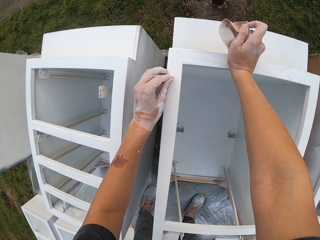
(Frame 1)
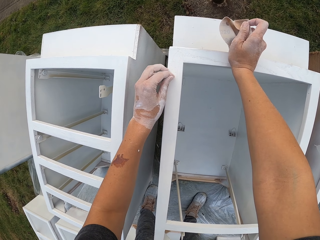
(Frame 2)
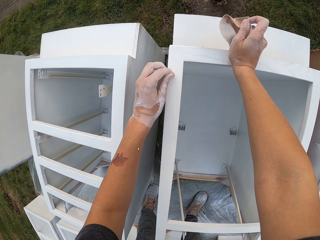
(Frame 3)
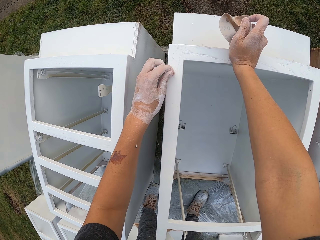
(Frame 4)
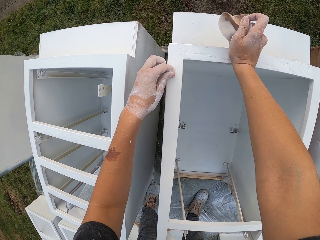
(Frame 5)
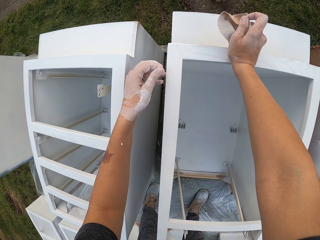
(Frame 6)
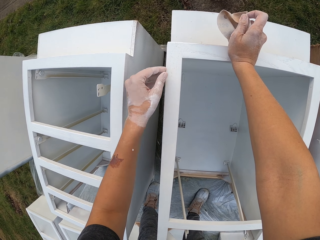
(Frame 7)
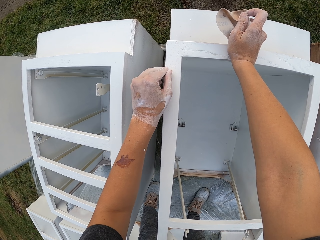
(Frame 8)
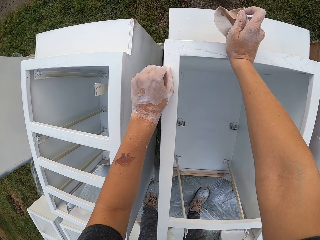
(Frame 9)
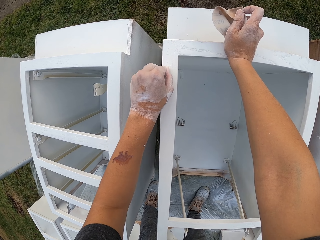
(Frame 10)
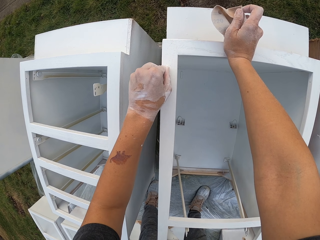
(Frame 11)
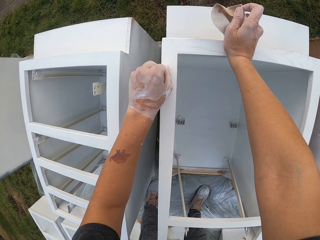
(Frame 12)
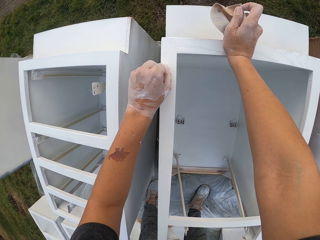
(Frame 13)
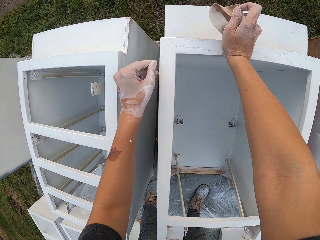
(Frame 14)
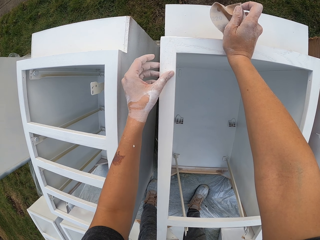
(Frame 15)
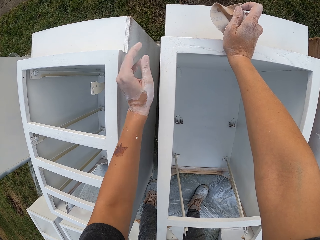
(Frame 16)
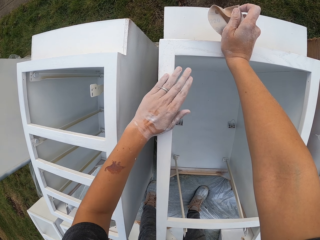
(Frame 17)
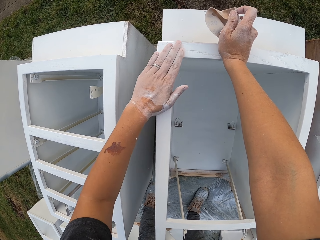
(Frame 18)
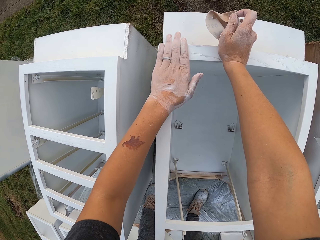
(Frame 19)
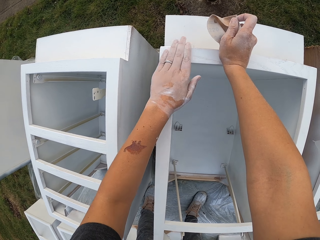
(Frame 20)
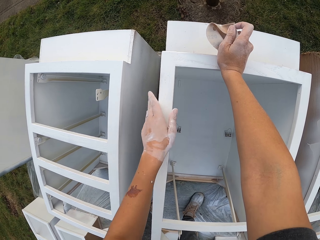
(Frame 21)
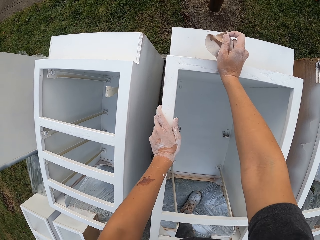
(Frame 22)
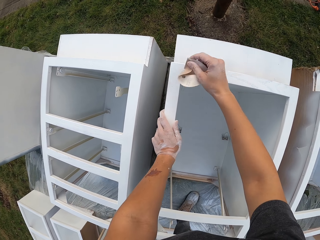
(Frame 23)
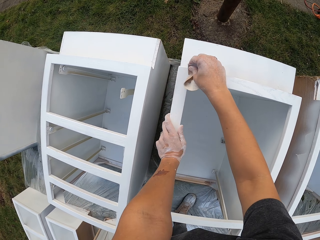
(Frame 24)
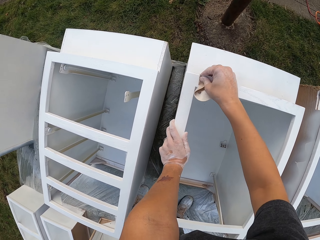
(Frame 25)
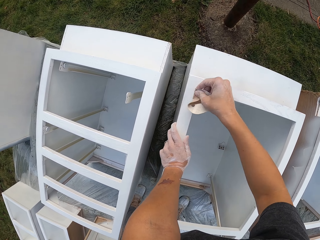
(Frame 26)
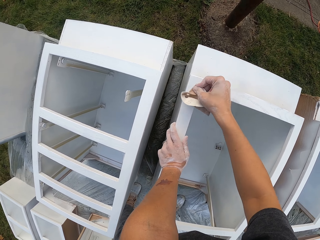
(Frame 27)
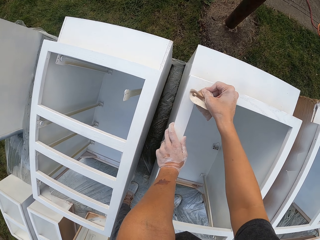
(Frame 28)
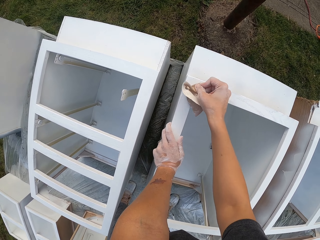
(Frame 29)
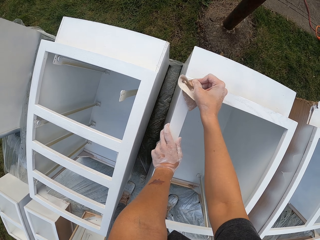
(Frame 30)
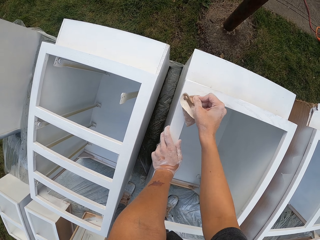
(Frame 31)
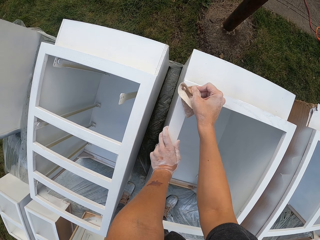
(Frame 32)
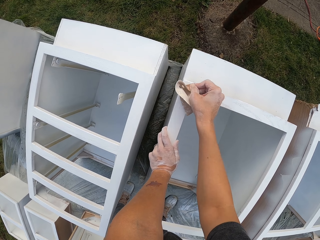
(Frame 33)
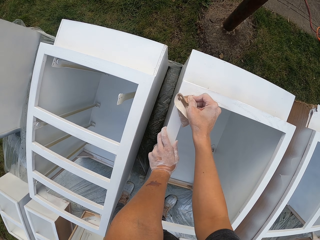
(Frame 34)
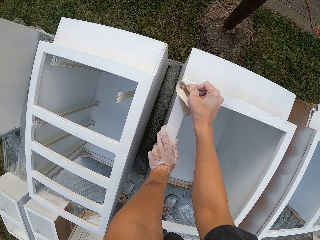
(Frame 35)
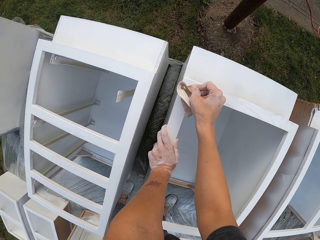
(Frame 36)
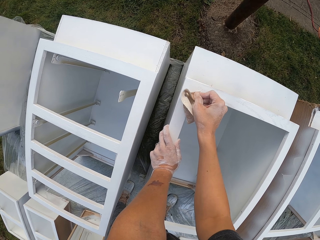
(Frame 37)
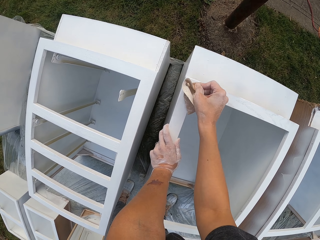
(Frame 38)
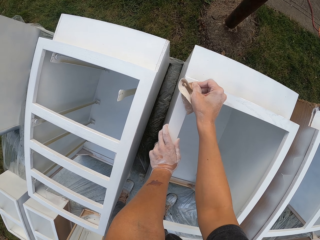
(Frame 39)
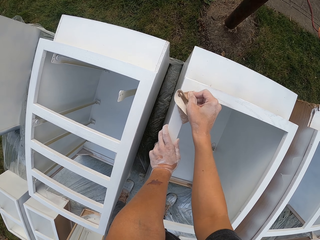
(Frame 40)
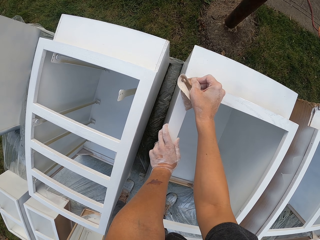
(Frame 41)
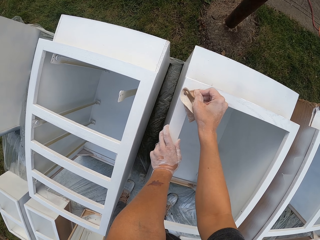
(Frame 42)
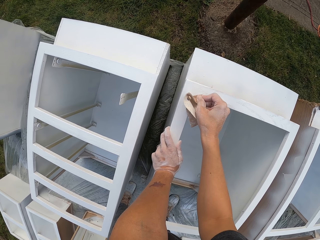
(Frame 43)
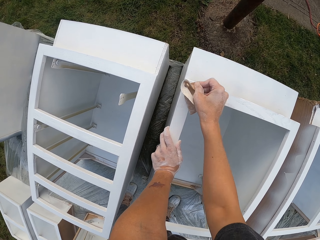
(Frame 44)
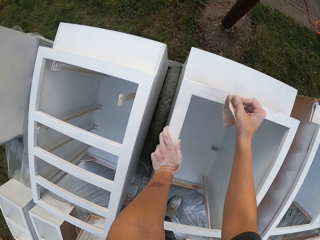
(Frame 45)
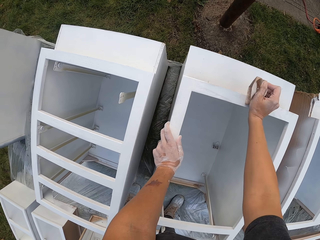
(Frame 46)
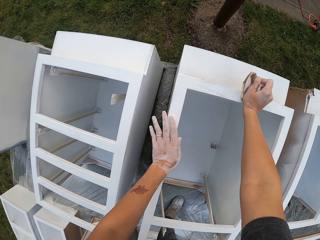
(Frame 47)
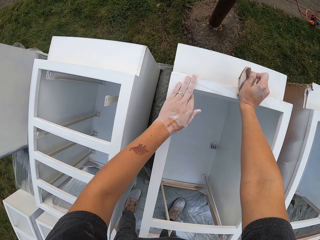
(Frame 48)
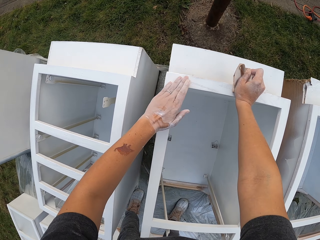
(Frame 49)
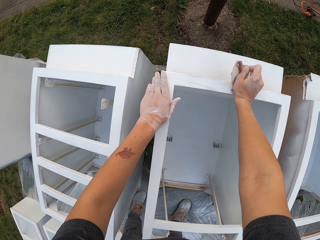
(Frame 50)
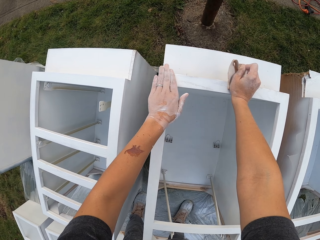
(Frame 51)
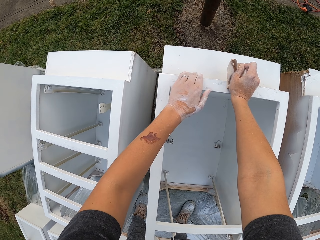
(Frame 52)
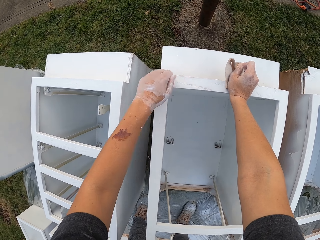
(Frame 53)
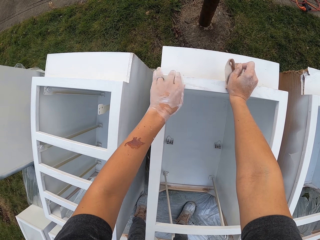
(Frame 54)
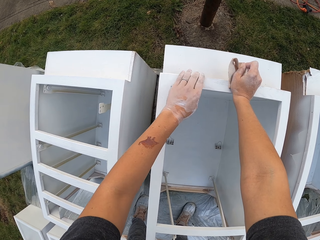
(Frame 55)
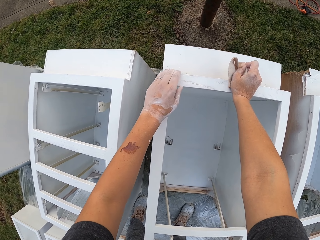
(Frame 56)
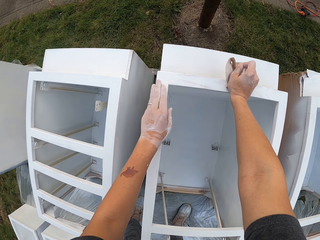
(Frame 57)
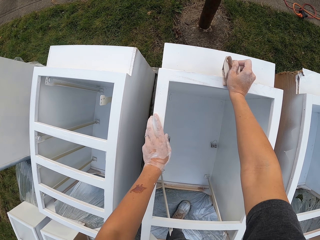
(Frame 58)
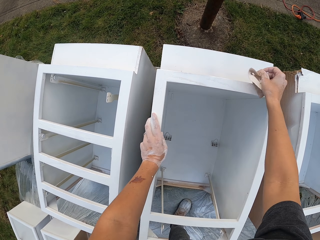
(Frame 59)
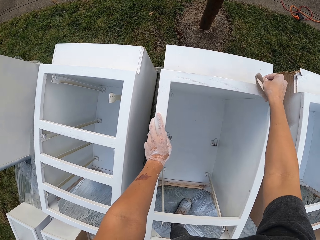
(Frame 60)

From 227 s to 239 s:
The camera wearer smoothens the structure or drawers with a sandpaper. They touch the structure with the left hand. They wipe the drawers.

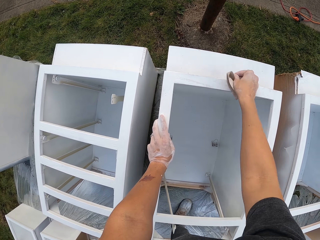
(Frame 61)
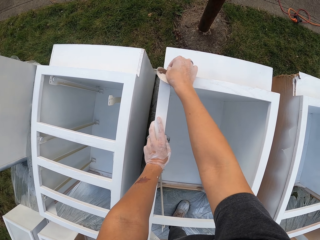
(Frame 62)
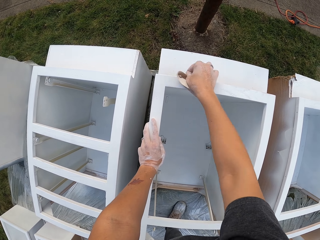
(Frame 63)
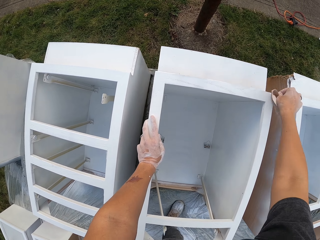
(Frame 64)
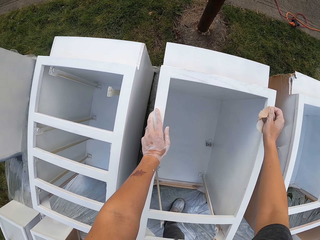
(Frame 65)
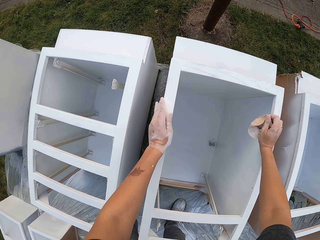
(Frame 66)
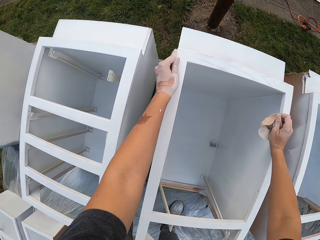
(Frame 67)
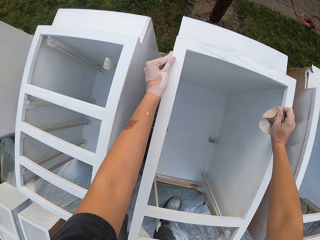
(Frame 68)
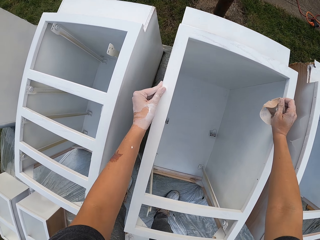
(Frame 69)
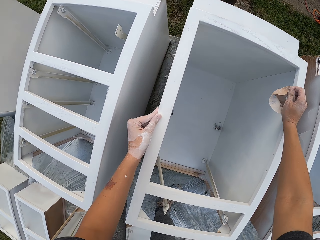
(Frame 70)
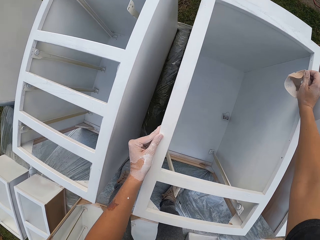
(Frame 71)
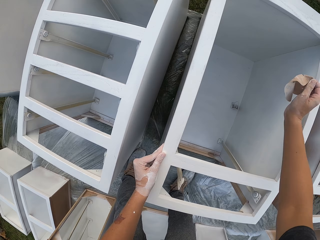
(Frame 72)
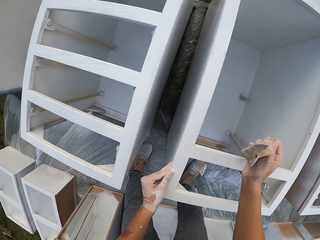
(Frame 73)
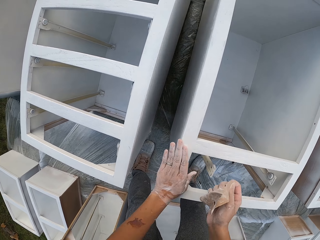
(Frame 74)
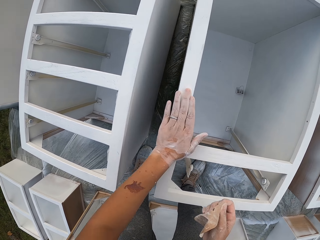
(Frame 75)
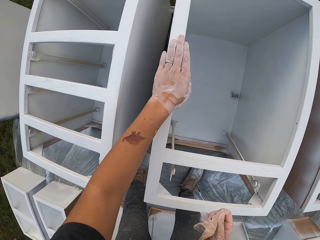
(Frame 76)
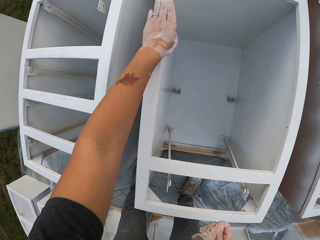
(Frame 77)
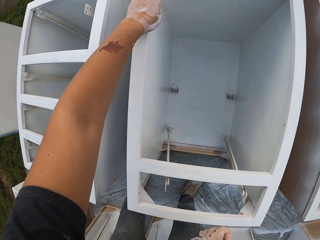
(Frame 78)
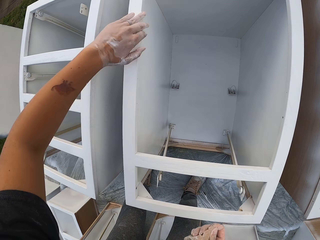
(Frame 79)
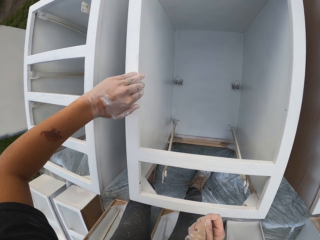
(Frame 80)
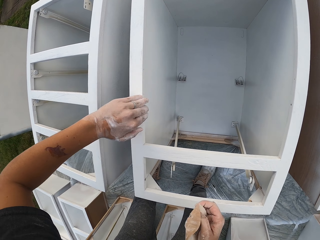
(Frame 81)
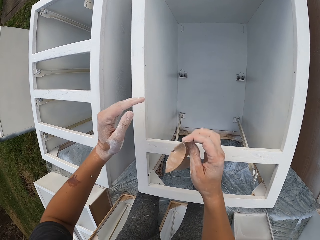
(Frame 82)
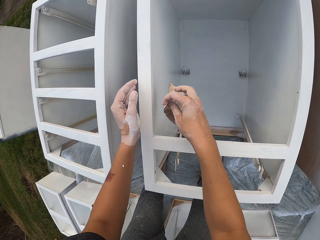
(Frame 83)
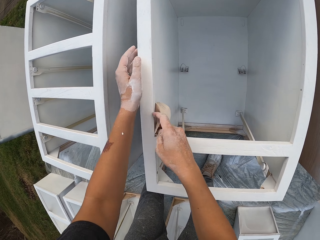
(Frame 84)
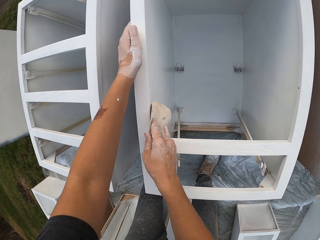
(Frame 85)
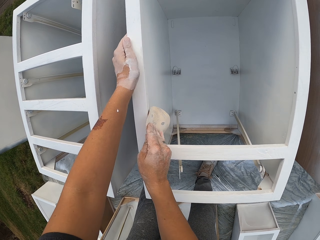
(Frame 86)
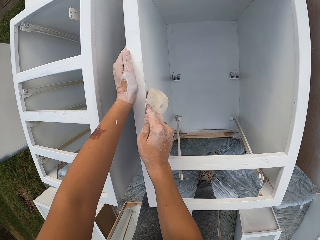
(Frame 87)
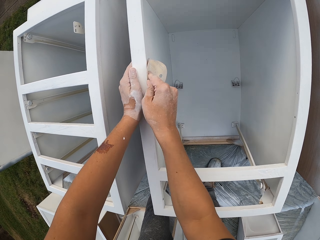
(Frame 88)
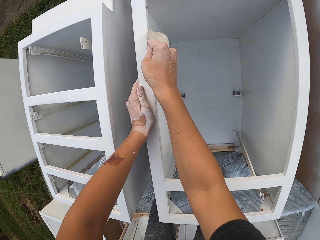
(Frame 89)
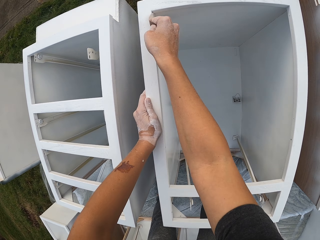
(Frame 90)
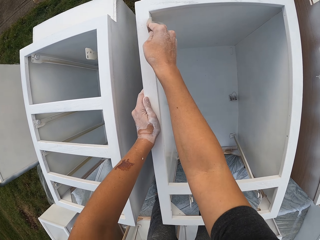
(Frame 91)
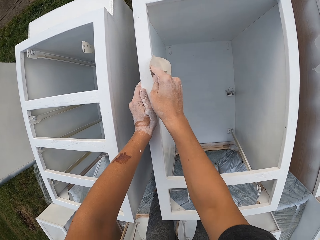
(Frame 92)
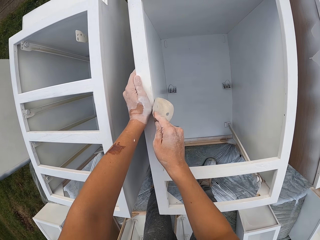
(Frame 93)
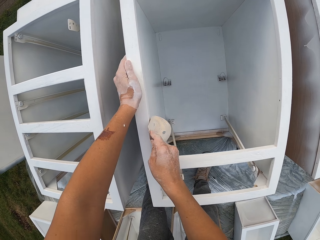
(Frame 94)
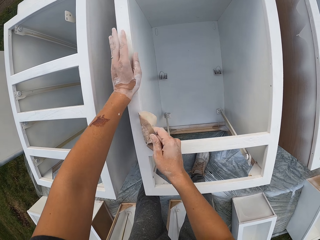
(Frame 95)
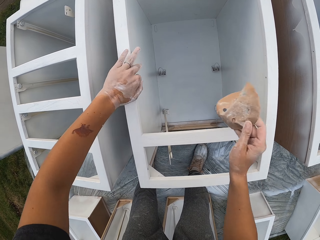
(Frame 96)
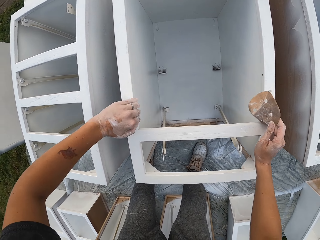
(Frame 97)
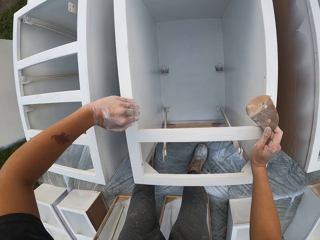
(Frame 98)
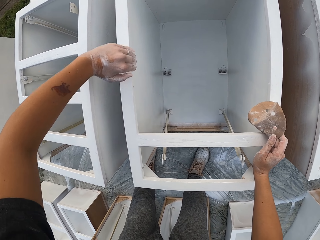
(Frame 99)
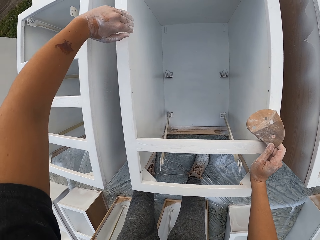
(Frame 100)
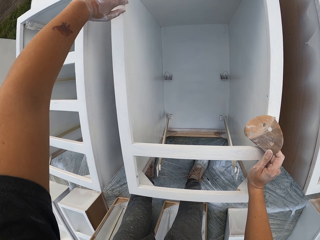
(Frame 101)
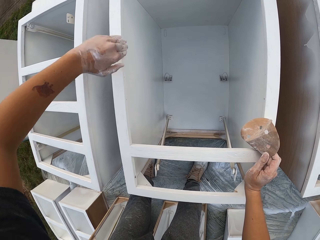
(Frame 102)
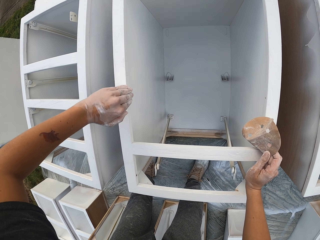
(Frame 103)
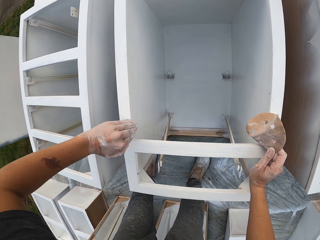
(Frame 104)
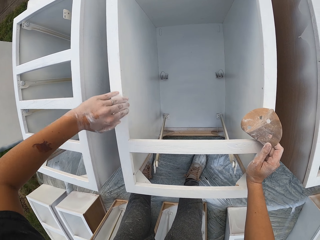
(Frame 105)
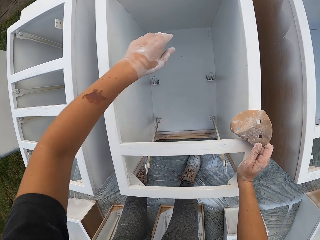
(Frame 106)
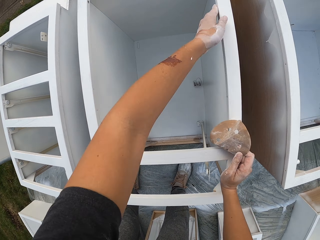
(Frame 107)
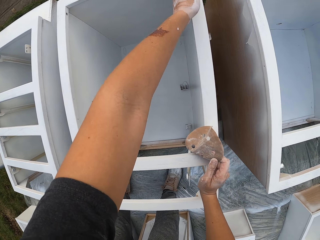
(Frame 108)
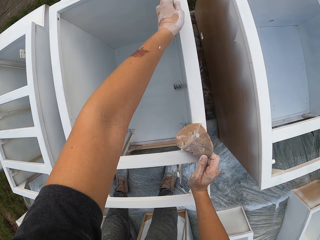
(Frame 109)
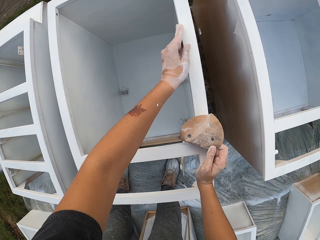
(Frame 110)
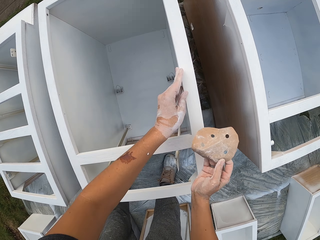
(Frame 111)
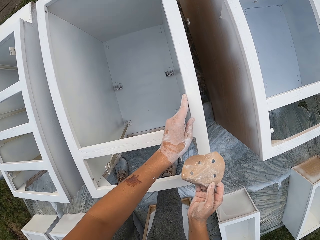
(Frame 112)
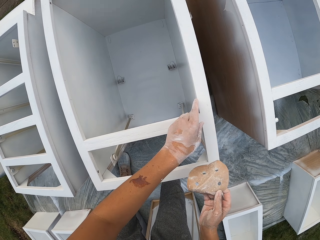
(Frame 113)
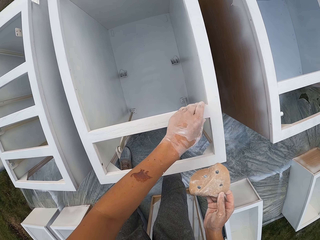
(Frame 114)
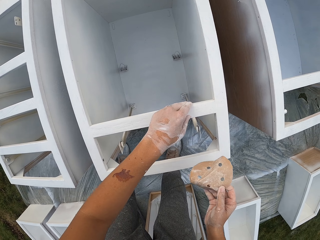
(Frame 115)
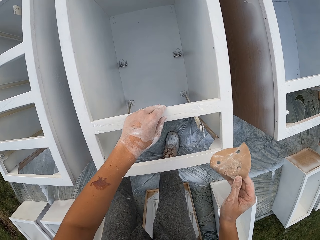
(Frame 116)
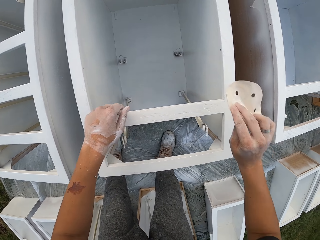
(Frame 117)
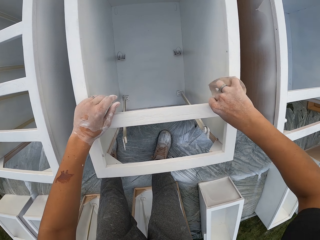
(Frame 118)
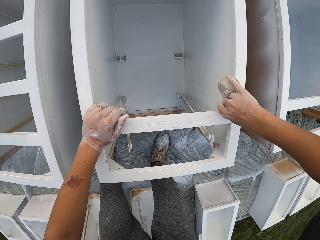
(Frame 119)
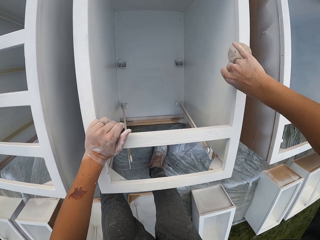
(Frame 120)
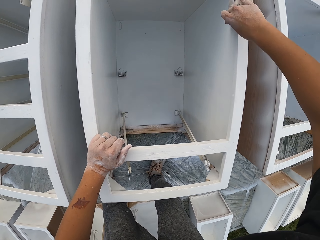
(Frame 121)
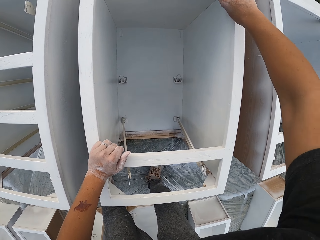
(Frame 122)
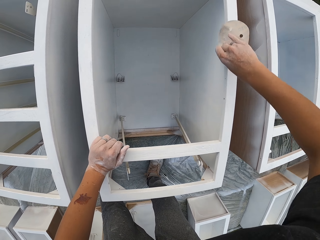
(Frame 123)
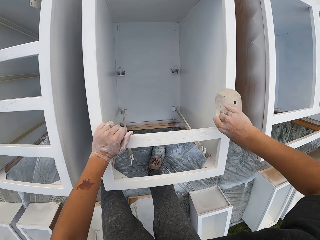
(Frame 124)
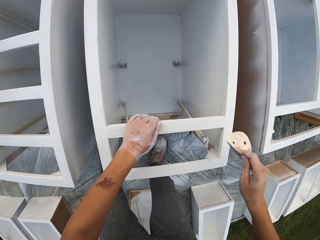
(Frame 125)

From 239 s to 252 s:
The camera wearer smoothens the structure or drawers with a sandpaper. They touch the structure with the left hand. They wipe the drawers. They smoothen the structure with a sandpaper. They touch the structure with the left hand. They wipe the drawers. They smoothen the structure with a sandpaper.
